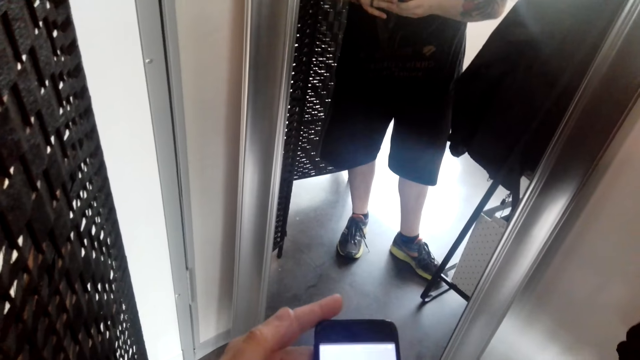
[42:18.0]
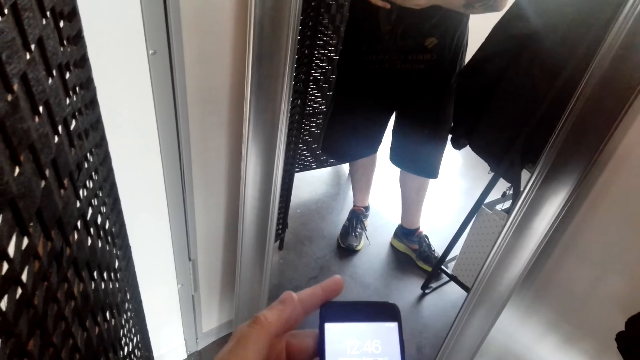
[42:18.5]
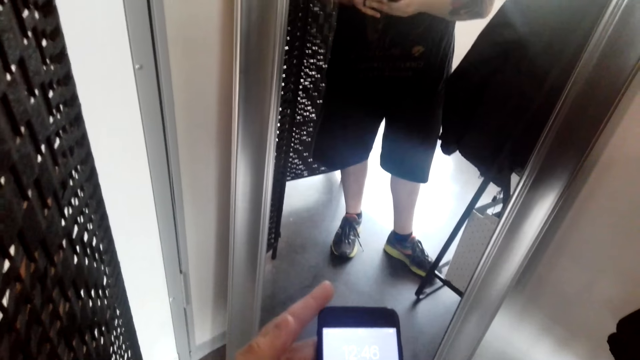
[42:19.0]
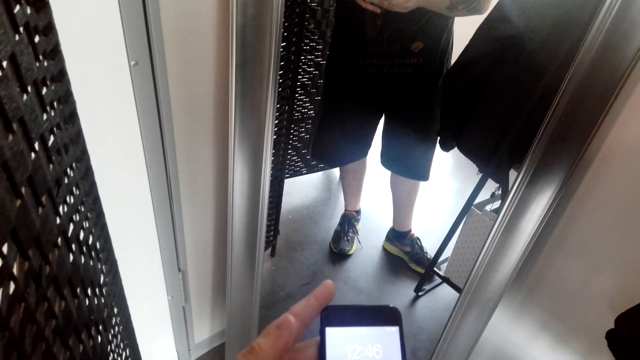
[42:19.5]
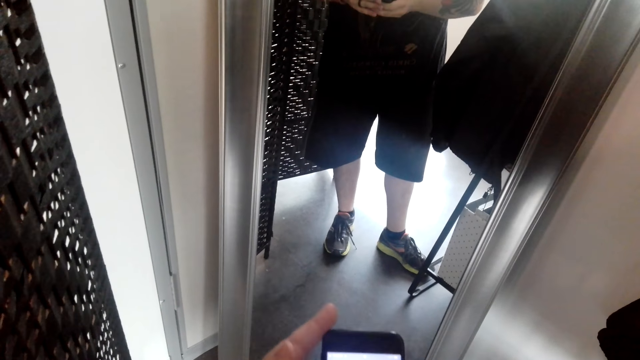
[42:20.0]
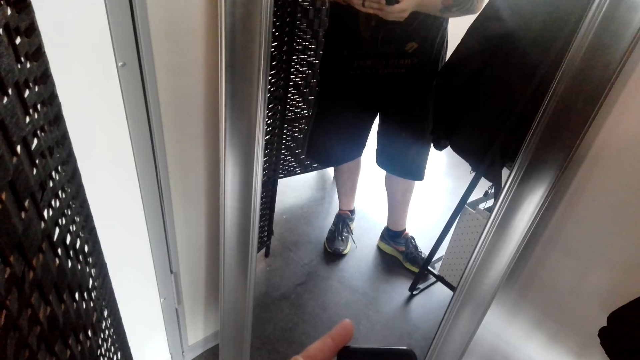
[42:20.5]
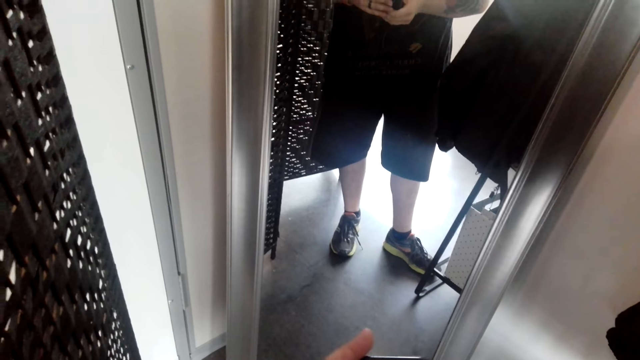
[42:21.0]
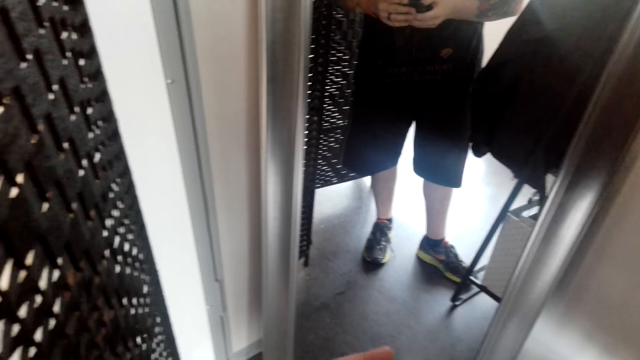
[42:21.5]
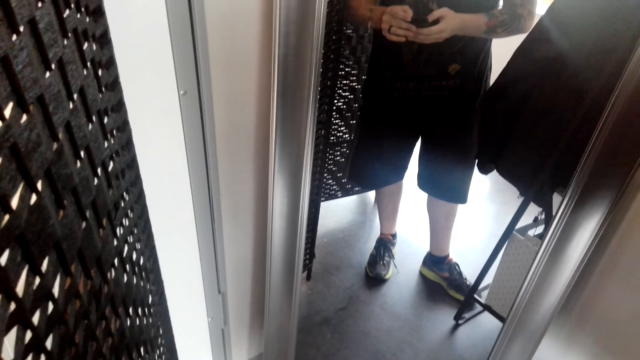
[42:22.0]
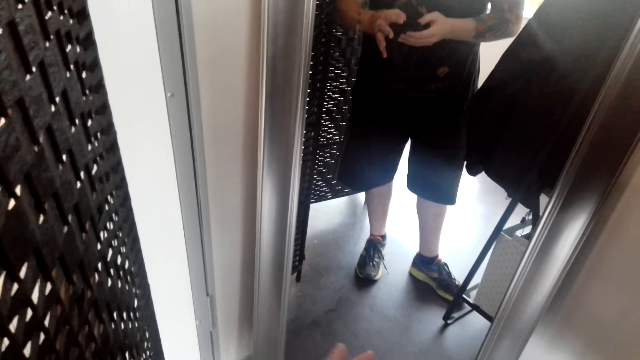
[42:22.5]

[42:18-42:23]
The camera wearer operates a phone.

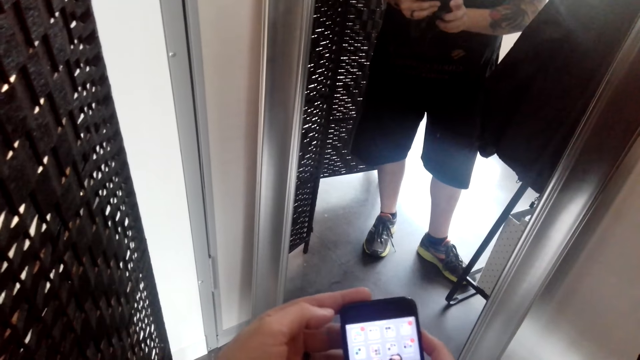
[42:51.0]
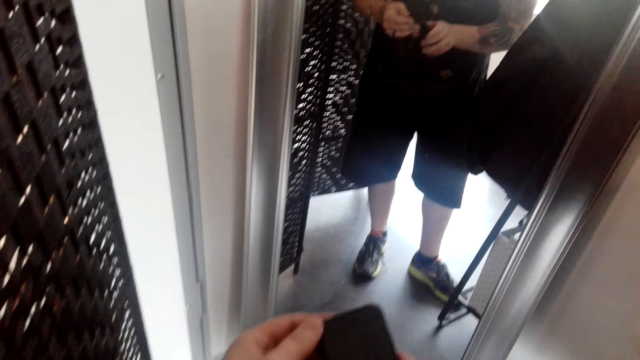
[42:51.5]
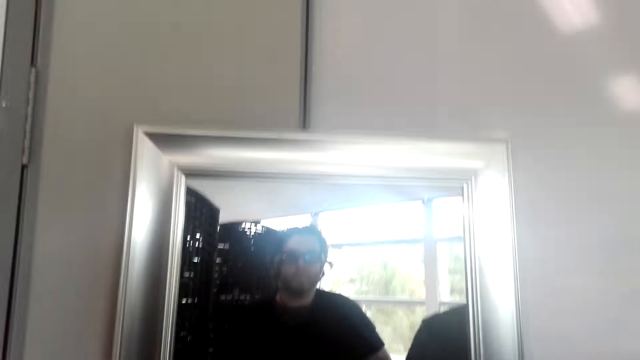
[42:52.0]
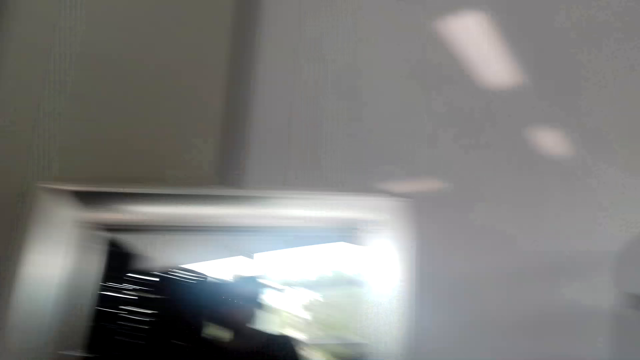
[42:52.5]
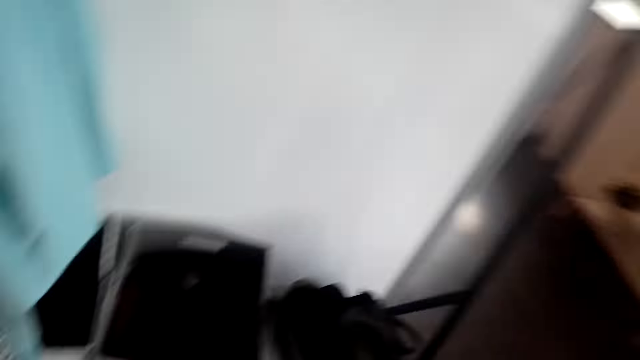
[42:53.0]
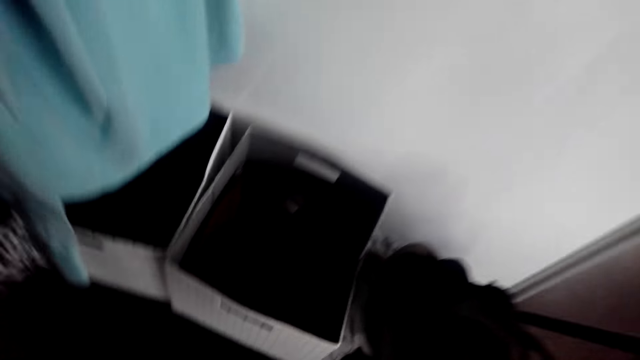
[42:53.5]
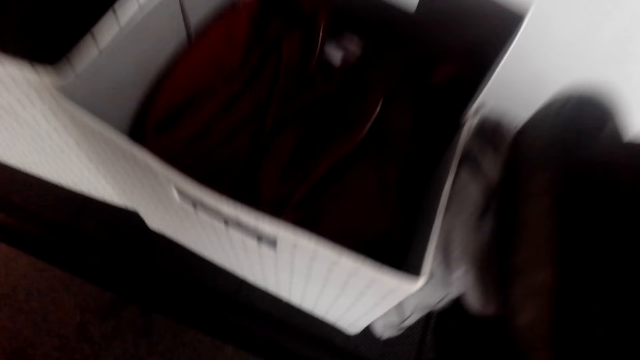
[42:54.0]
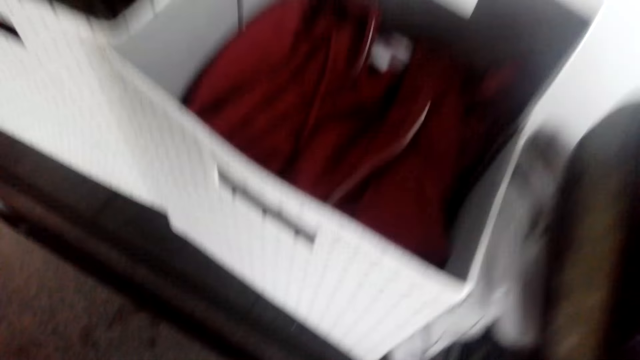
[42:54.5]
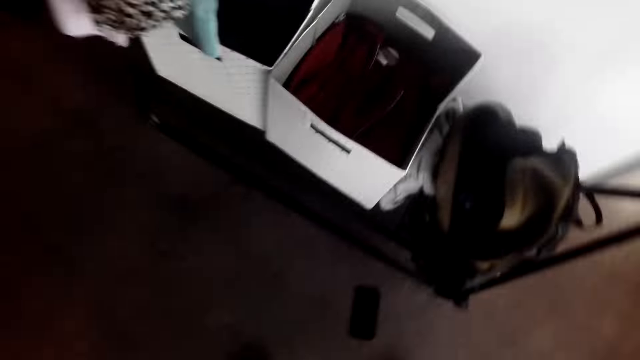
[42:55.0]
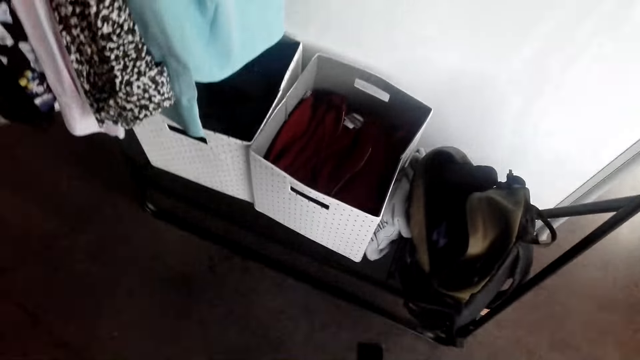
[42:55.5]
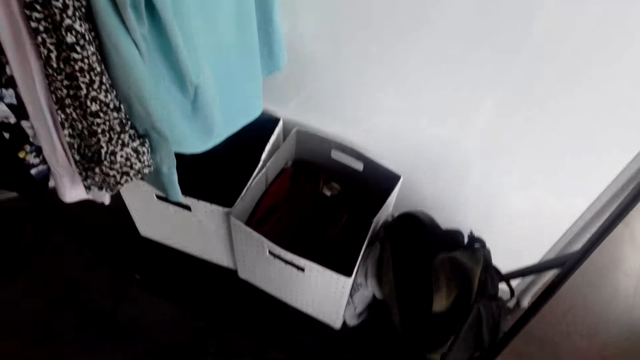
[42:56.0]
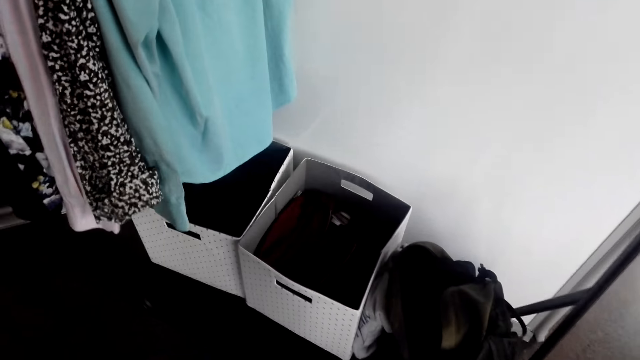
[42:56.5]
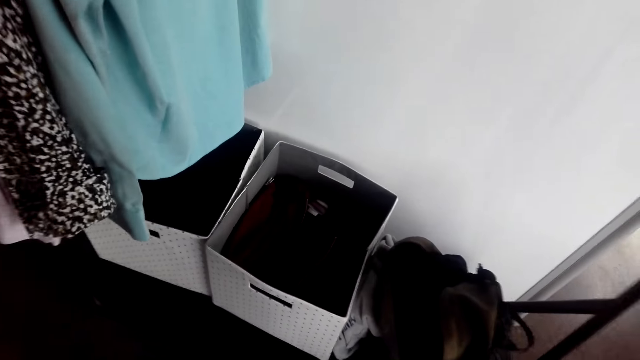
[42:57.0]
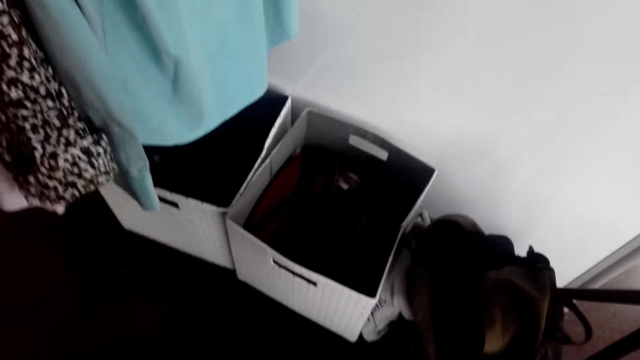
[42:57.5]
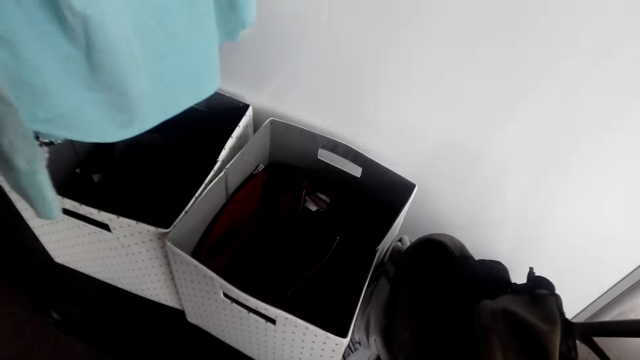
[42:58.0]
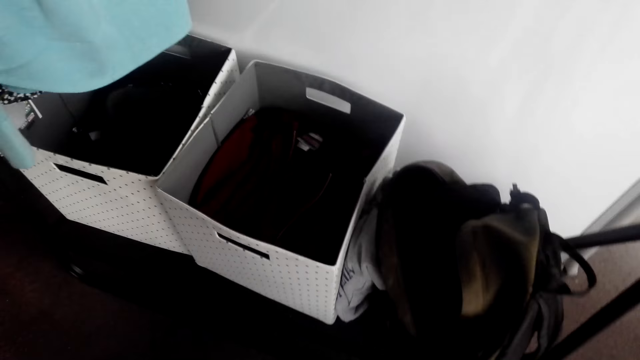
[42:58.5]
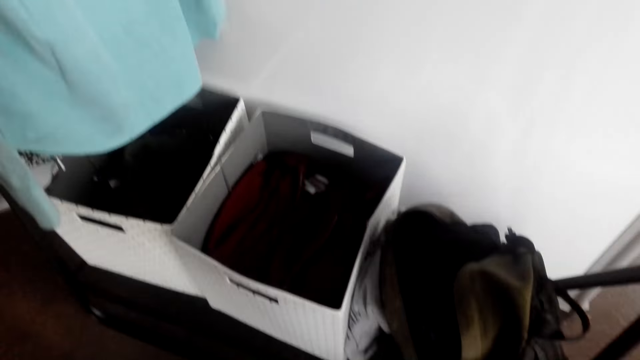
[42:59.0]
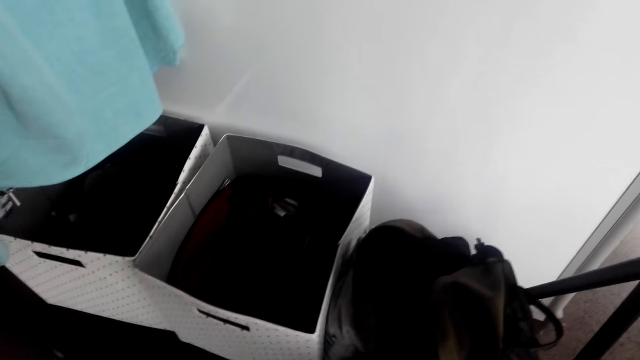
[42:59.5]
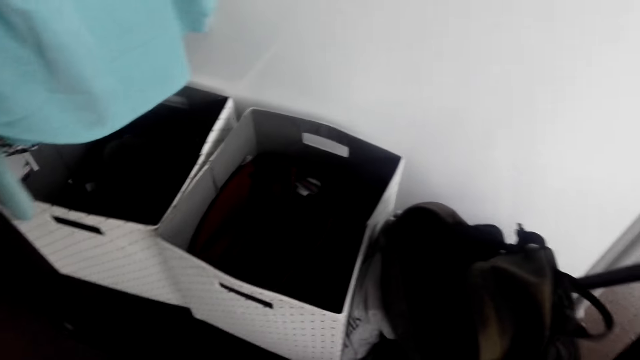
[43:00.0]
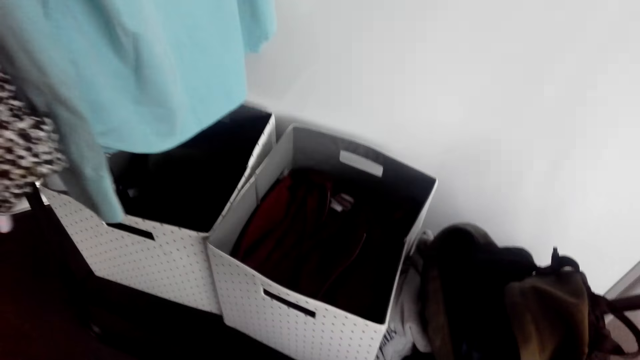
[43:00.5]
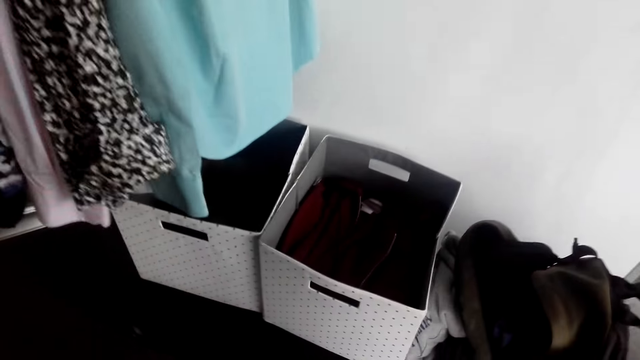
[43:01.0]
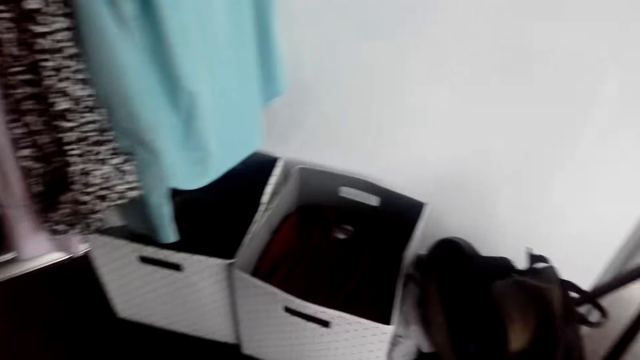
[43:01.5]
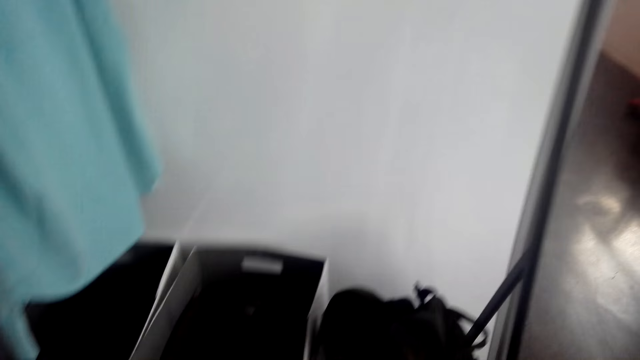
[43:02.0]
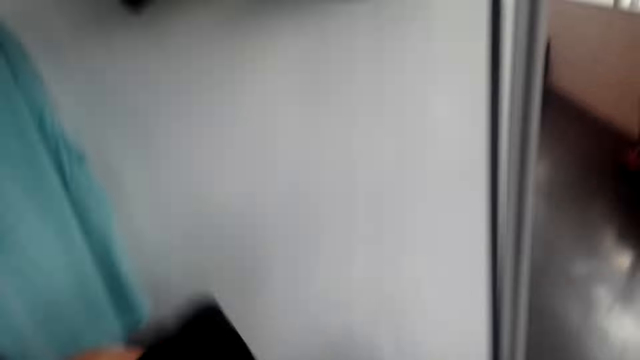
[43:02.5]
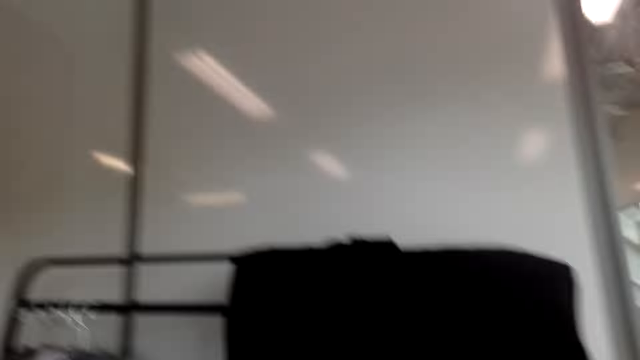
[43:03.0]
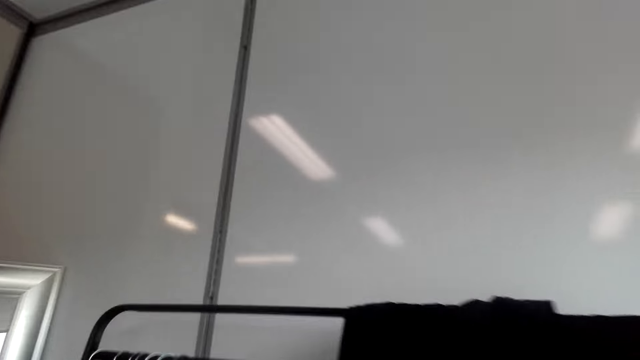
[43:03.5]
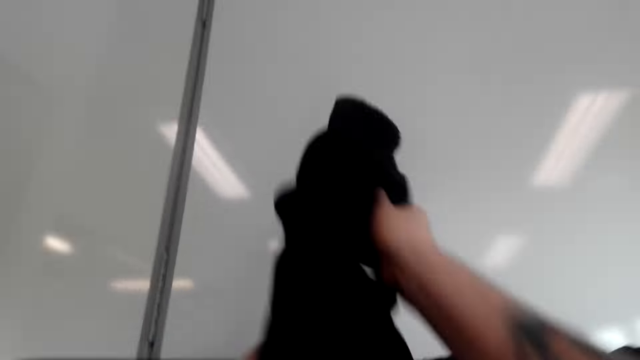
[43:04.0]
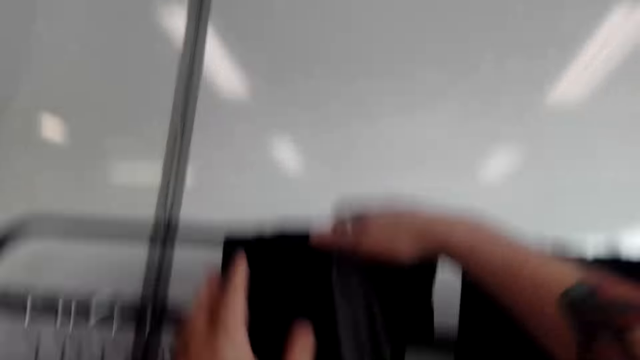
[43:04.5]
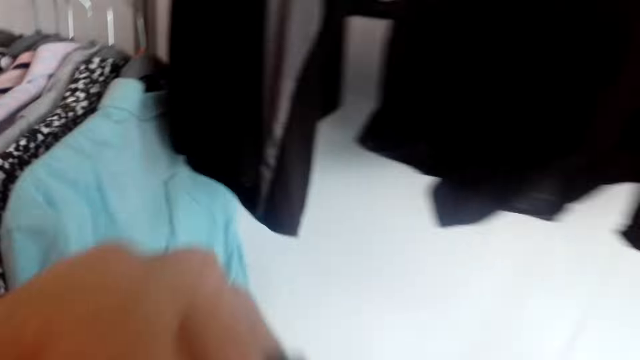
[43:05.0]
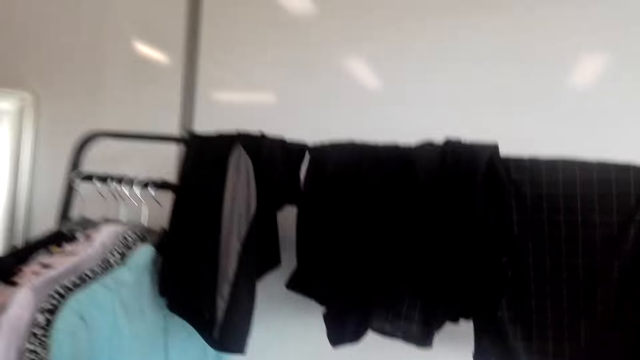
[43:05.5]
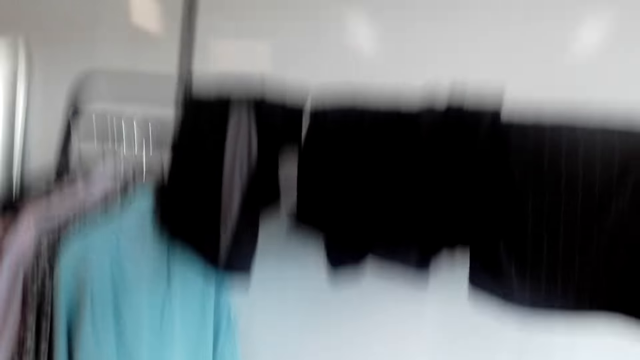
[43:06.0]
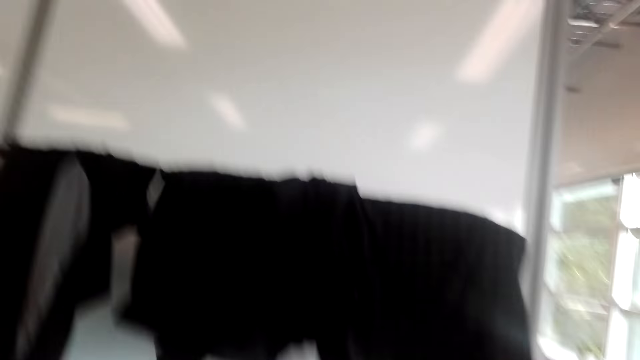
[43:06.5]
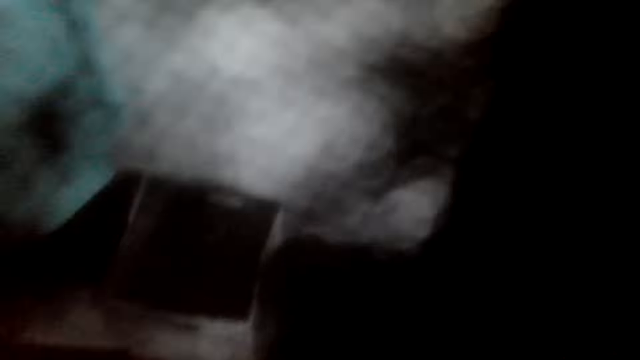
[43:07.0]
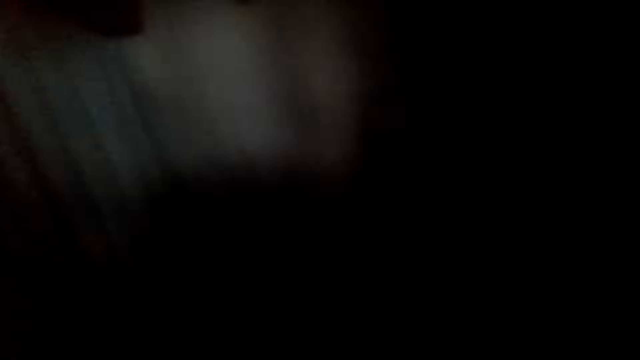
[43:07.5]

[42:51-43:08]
The camera wearer stares at the mirror. They look around and move around. They hang a short on the hanging rack.
